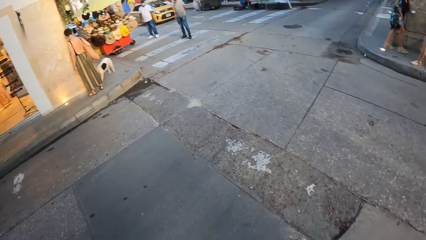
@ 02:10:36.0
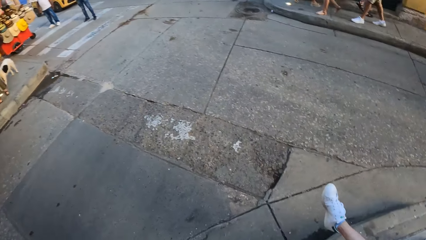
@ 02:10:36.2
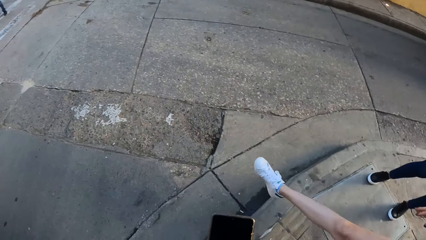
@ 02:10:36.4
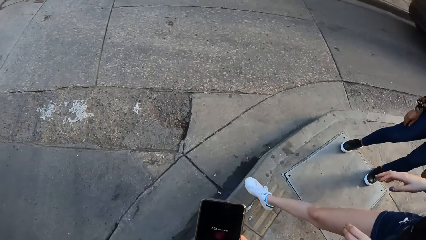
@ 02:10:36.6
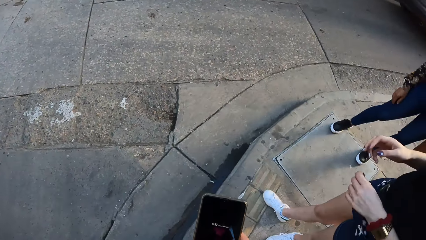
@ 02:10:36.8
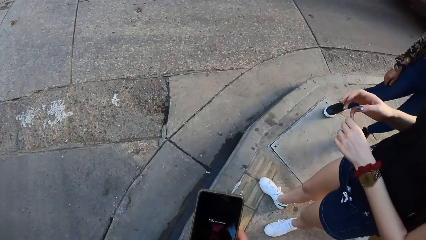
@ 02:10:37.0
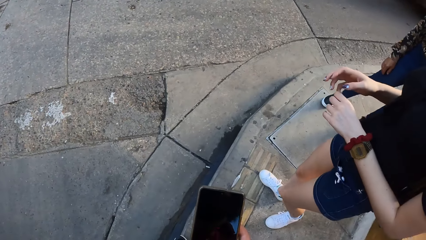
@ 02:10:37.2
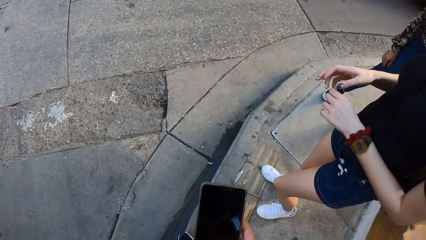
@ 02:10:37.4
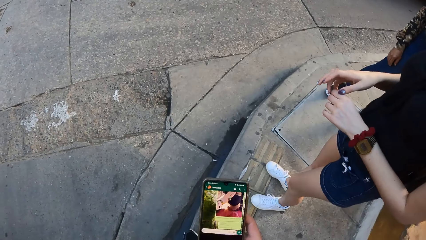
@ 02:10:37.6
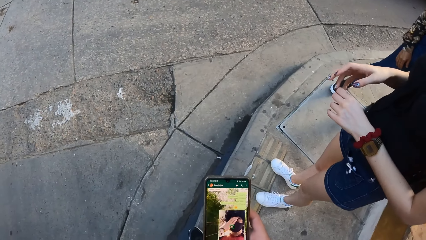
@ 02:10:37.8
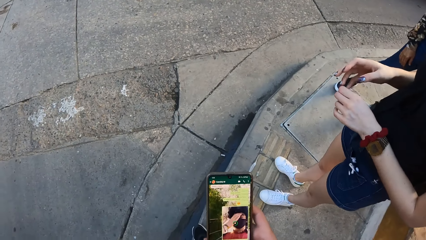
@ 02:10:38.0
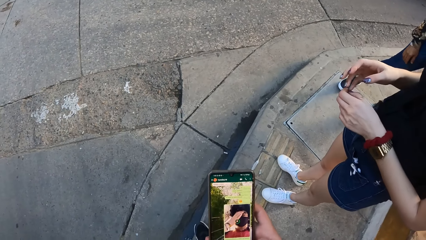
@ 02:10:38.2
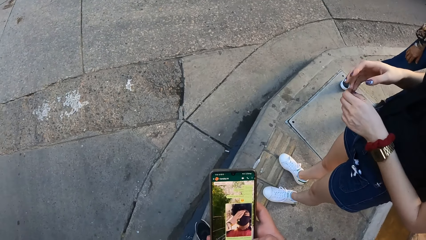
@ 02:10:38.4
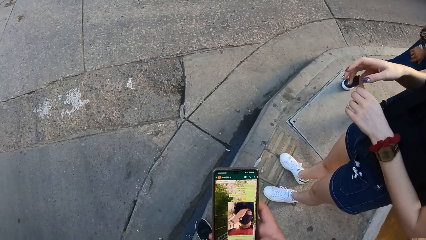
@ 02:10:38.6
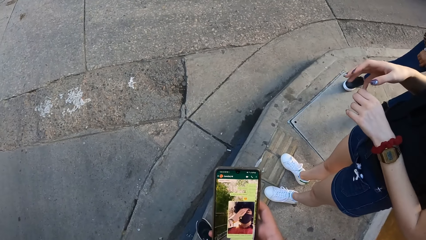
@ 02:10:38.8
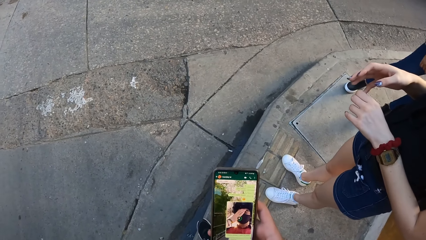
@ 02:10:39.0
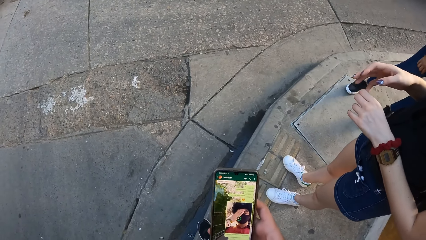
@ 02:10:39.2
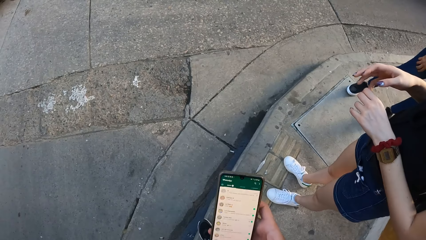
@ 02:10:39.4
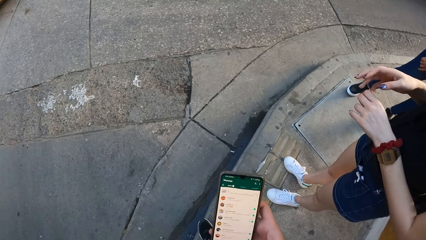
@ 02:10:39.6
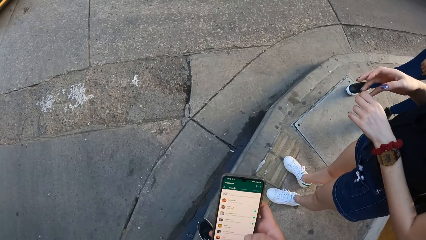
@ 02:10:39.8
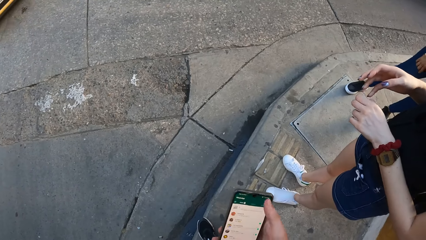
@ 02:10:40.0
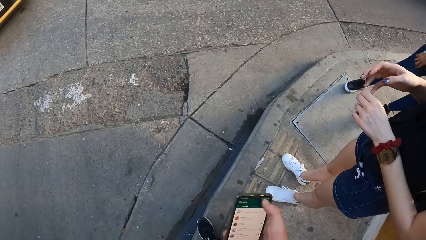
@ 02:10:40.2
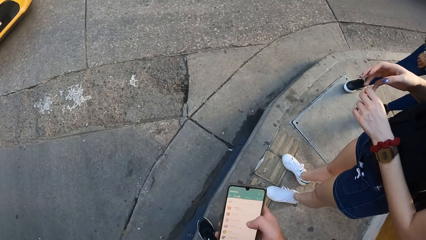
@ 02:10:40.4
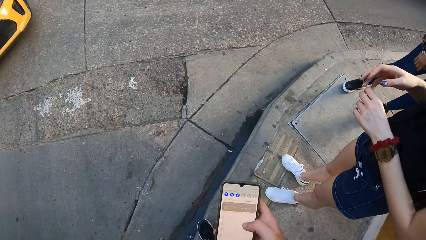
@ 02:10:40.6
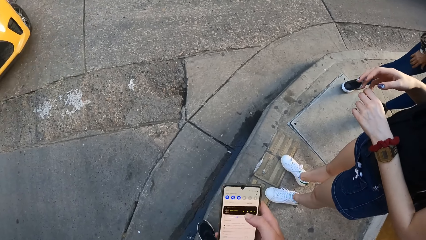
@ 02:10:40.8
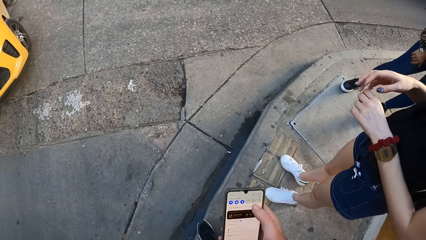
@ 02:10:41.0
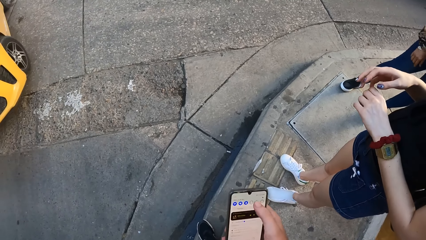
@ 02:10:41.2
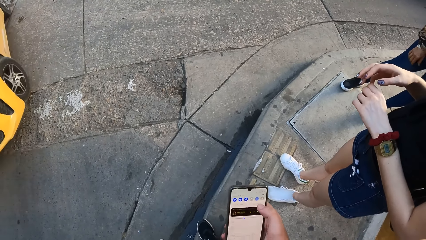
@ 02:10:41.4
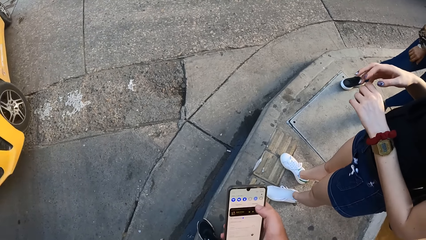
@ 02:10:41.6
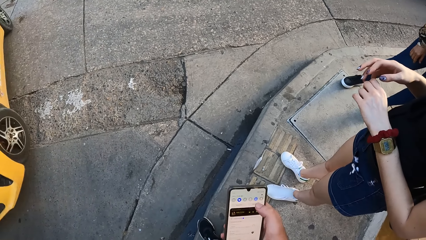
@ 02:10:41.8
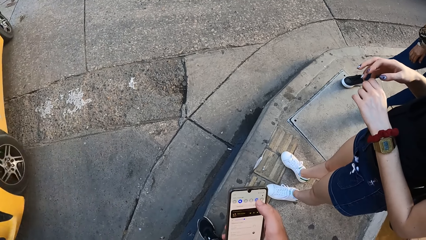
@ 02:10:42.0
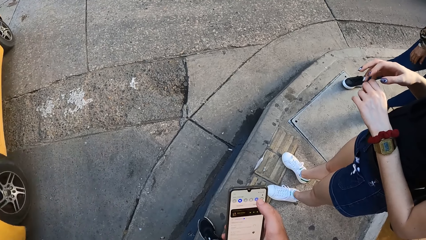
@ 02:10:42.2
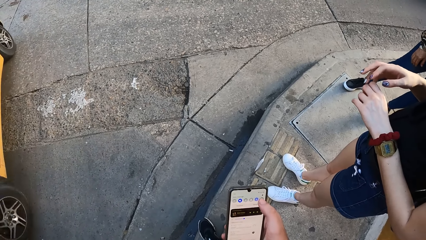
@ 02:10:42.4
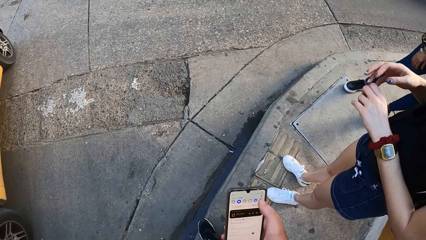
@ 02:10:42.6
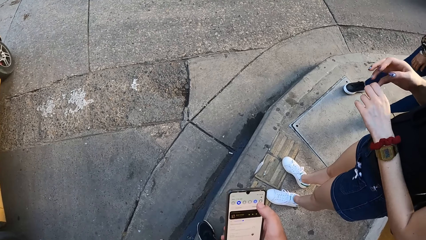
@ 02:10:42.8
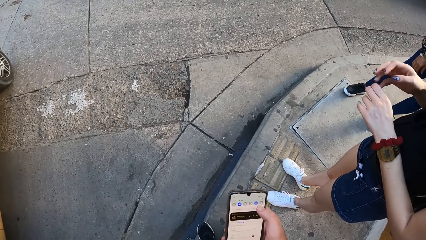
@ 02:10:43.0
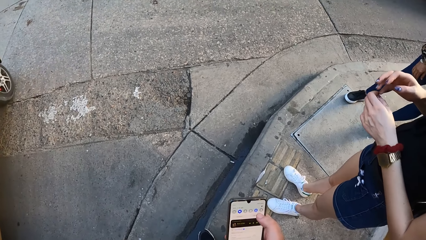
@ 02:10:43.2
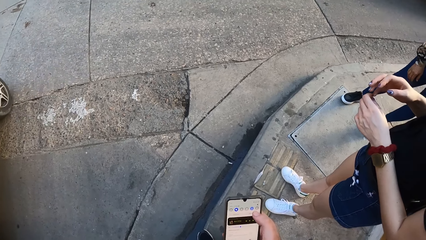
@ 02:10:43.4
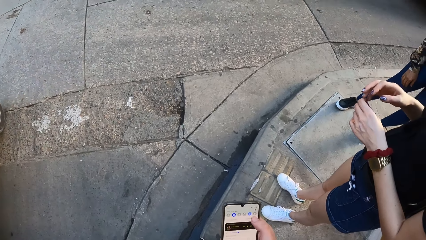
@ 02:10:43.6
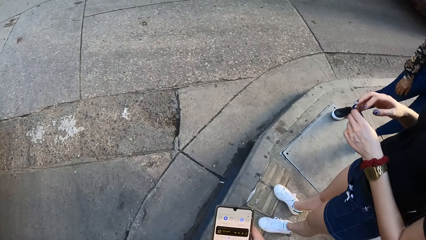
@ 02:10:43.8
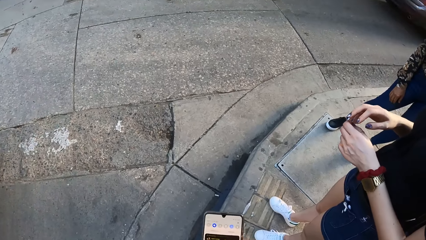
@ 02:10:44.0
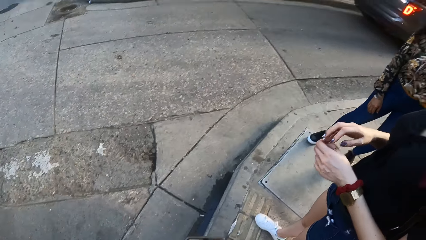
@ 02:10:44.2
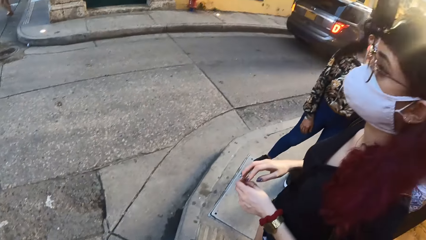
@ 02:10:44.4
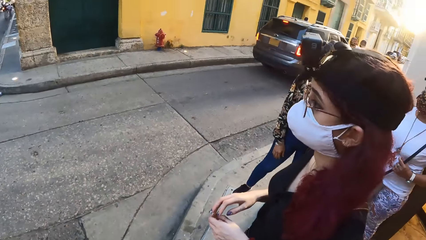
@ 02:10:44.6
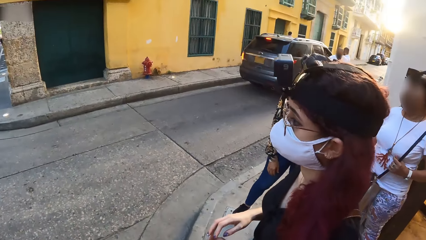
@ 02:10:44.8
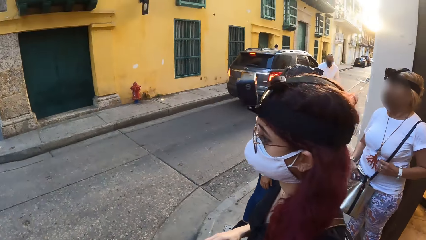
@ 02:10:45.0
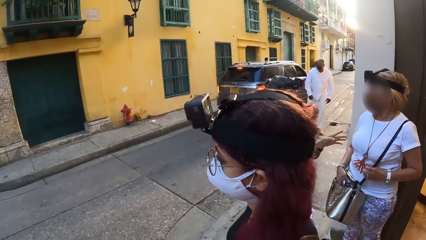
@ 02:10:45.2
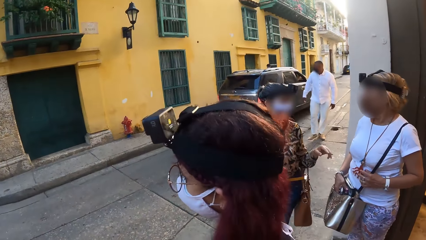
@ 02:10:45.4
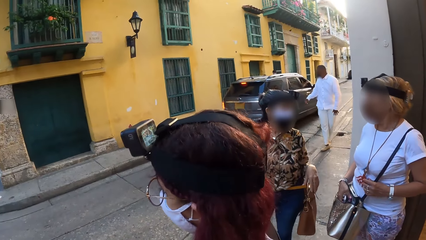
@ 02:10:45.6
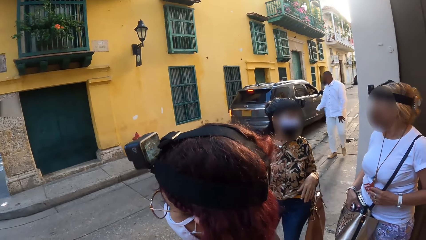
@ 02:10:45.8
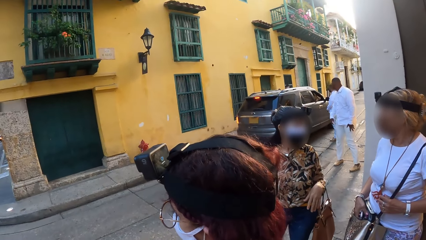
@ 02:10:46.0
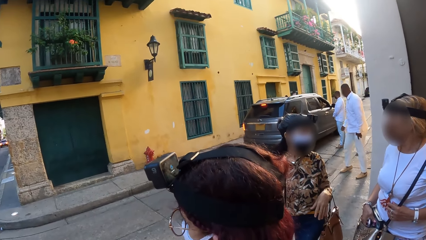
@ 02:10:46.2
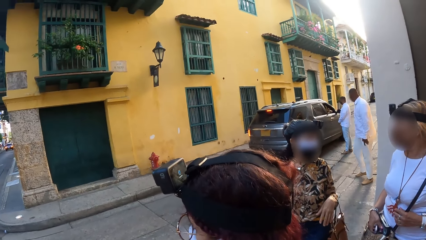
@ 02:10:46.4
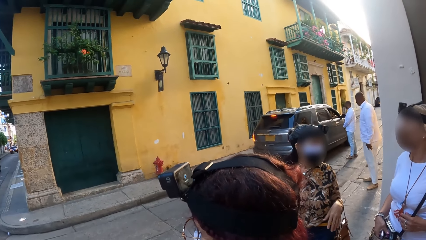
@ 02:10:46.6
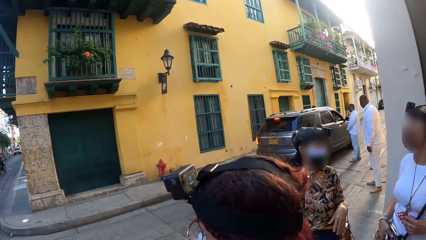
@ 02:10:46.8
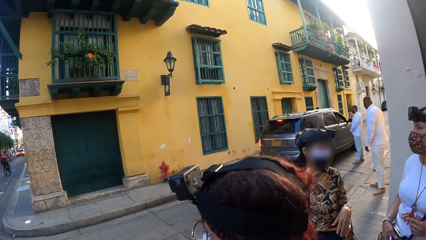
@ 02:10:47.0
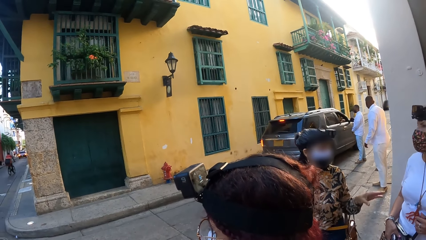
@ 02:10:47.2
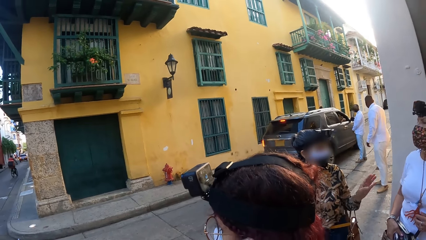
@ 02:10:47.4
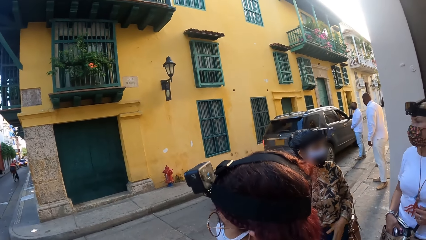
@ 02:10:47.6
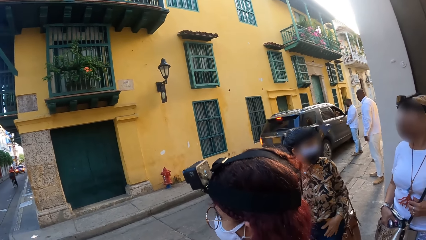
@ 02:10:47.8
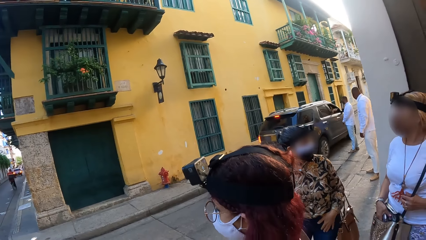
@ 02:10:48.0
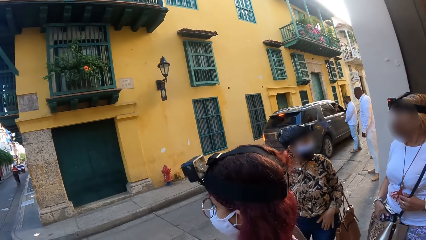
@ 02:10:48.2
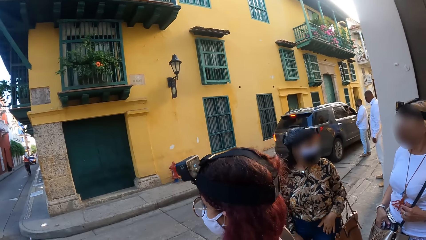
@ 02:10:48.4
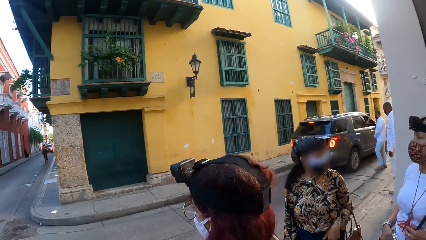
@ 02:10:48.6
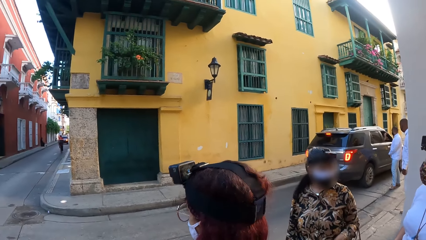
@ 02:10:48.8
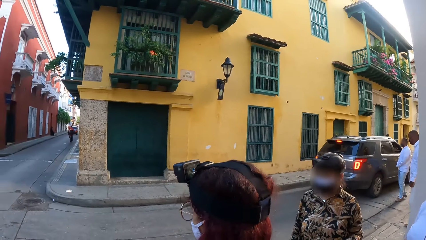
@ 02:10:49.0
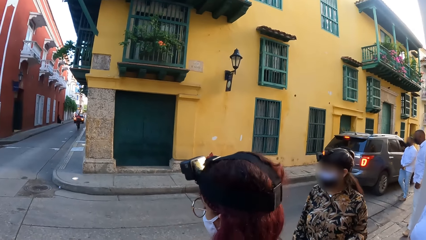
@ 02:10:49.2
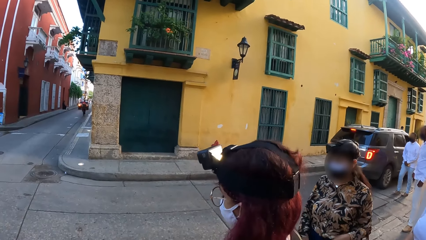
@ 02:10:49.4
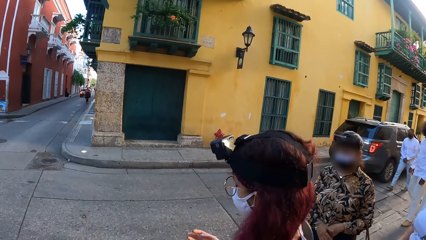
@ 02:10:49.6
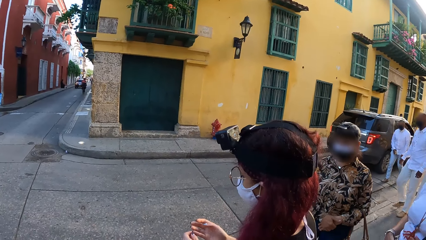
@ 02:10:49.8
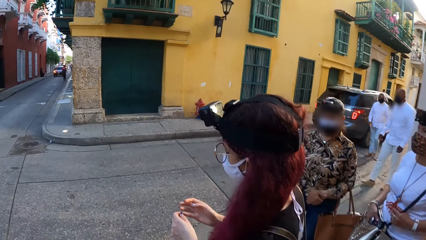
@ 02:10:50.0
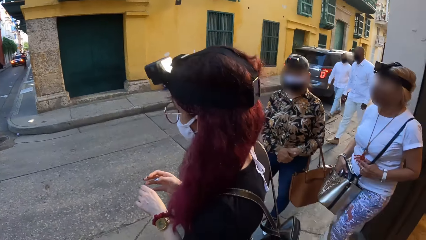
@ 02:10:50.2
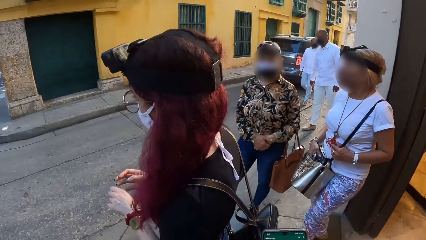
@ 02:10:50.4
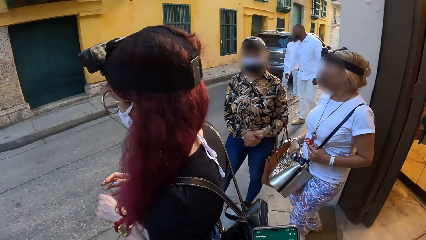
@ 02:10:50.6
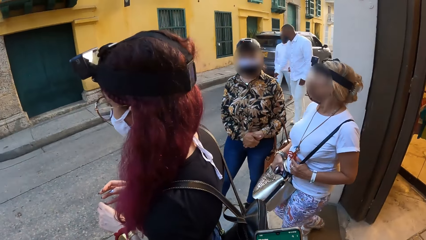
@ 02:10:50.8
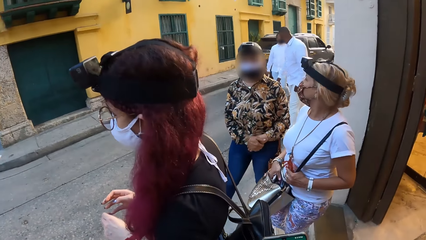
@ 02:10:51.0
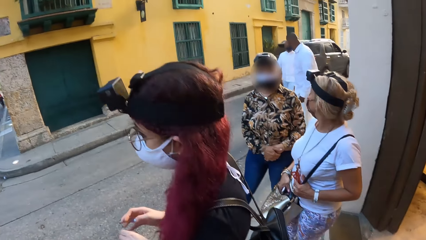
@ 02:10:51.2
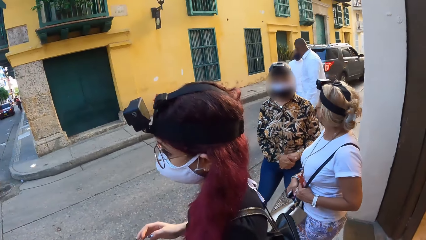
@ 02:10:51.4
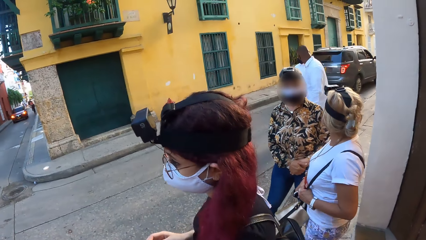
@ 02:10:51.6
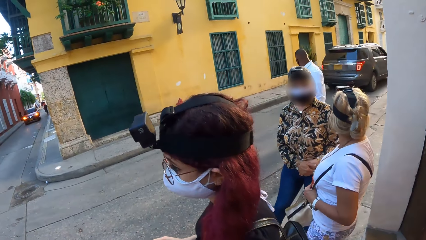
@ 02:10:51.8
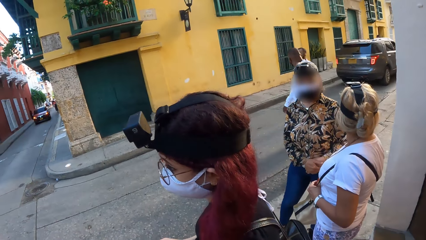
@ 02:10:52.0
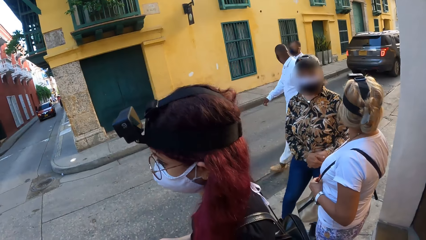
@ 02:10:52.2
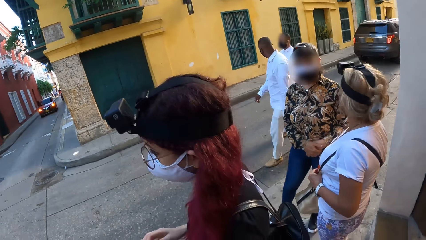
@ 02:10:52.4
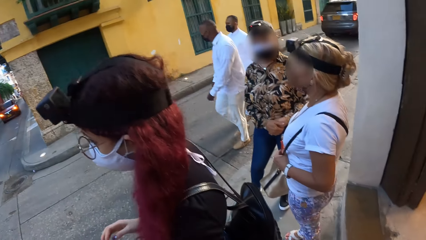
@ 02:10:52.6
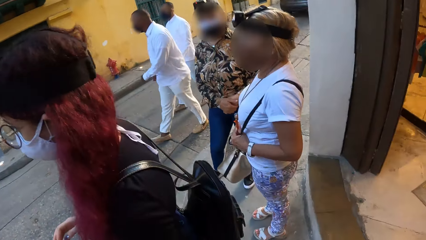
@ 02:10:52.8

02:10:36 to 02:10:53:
The camera wearer operates the phone with his right hand. A woman gesticulates with her left hand. A person talks. The woman interacts with another woman on the walkway. Another person talks with the first person. The first person walks.
